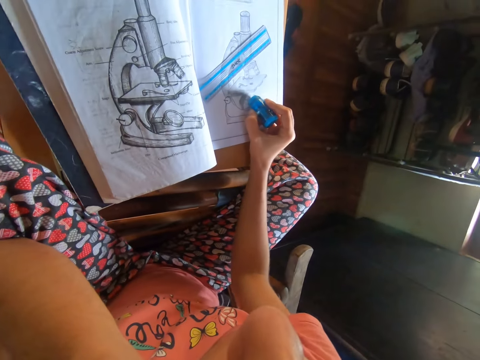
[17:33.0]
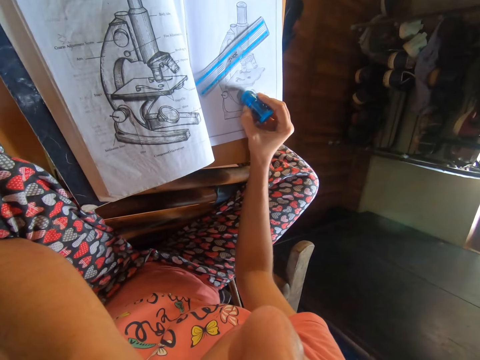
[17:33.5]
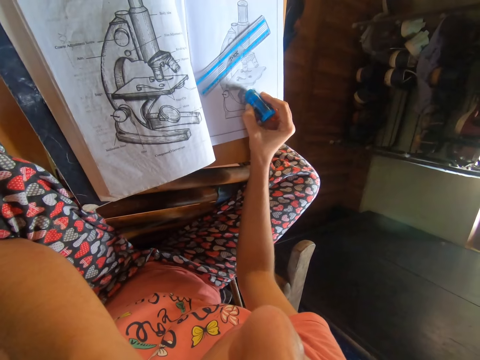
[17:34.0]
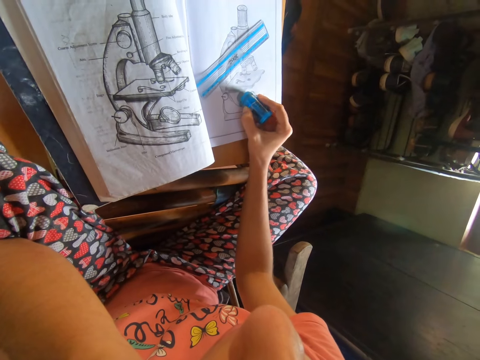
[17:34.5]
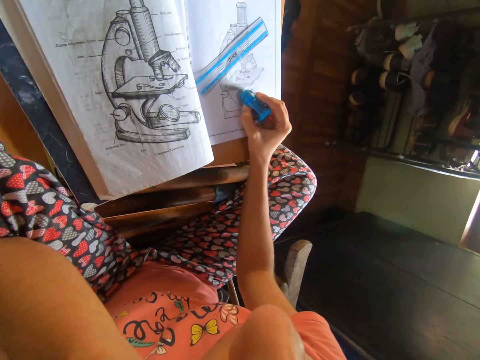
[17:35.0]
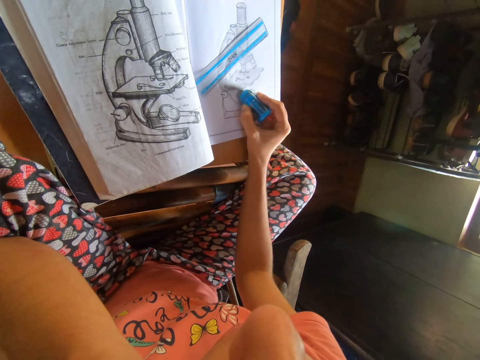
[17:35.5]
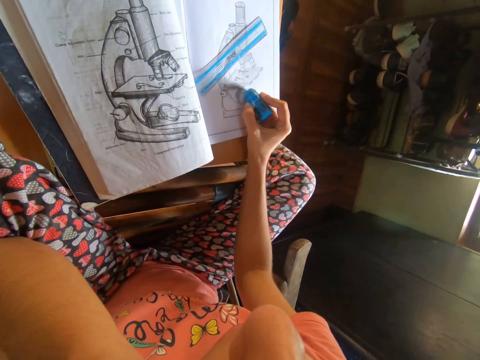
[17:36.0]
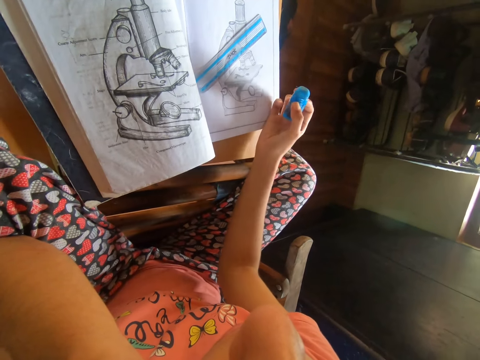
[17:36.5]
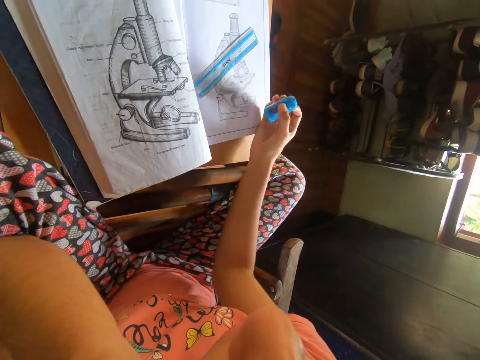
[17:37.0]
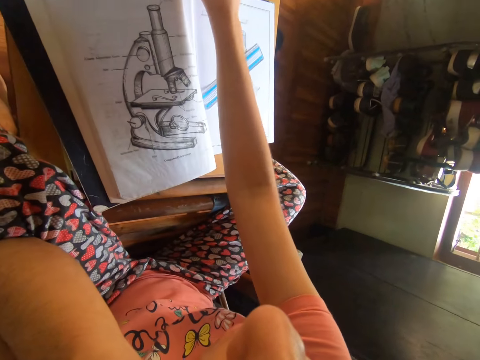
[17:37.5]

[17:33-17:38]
The camera wearer erases sketches on the workbook with the rubber eraser in her right hand. She sits on the chair on the floor.
